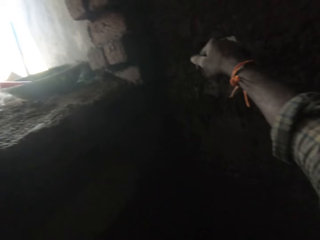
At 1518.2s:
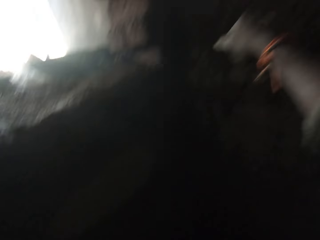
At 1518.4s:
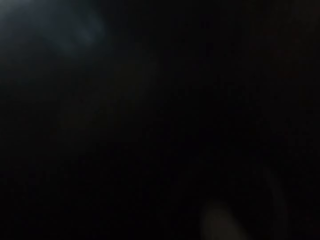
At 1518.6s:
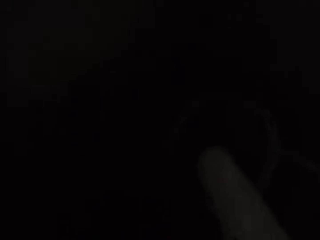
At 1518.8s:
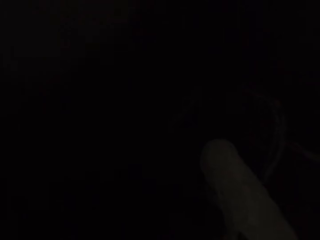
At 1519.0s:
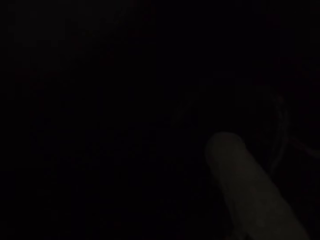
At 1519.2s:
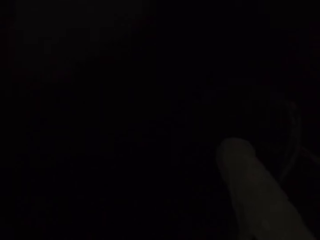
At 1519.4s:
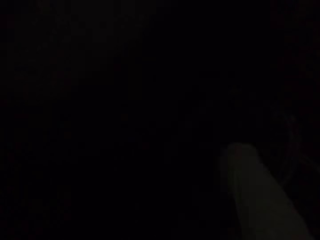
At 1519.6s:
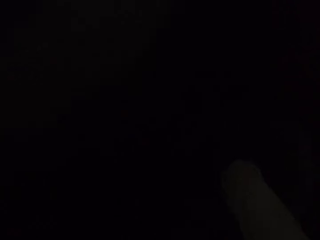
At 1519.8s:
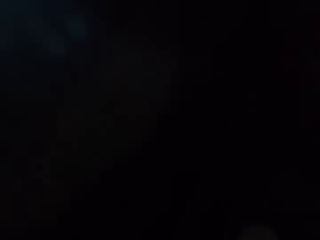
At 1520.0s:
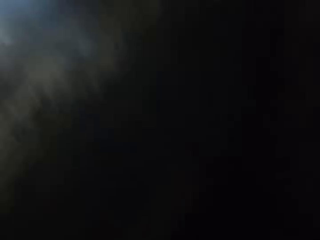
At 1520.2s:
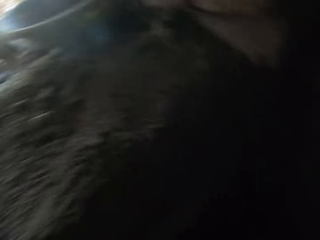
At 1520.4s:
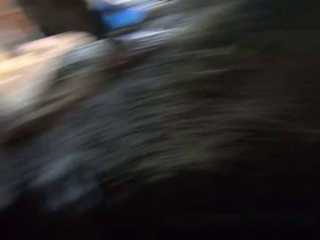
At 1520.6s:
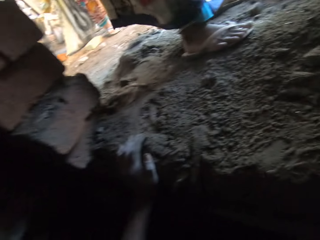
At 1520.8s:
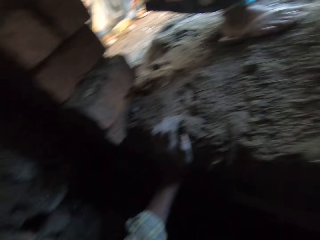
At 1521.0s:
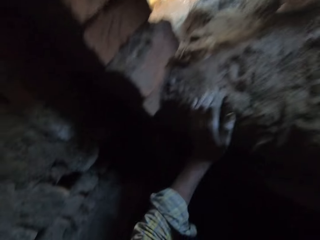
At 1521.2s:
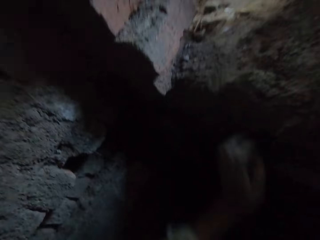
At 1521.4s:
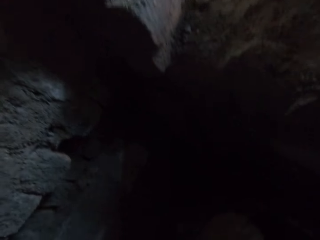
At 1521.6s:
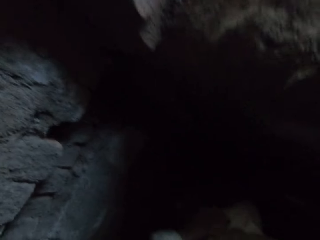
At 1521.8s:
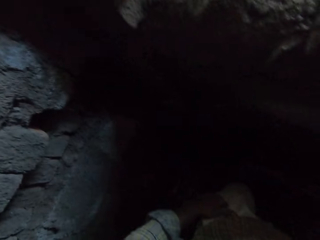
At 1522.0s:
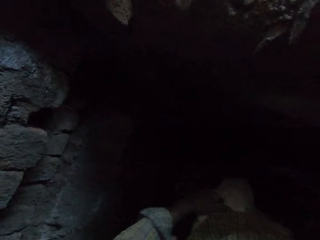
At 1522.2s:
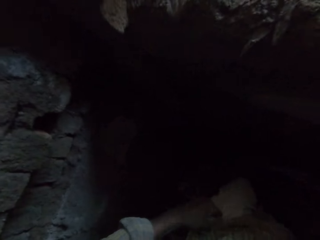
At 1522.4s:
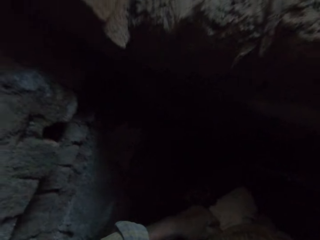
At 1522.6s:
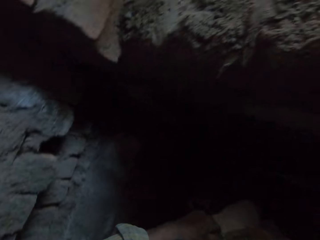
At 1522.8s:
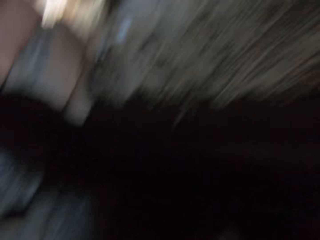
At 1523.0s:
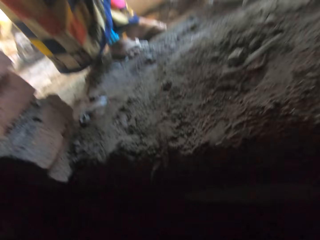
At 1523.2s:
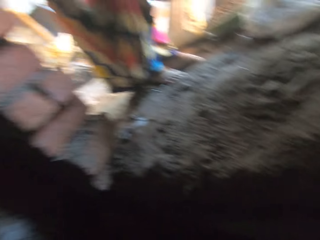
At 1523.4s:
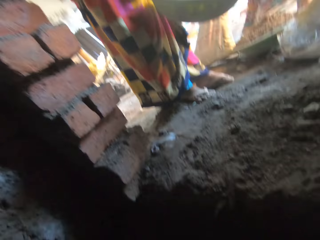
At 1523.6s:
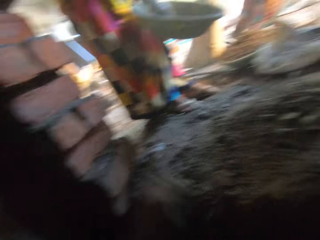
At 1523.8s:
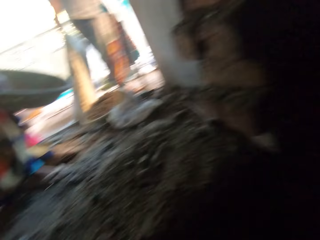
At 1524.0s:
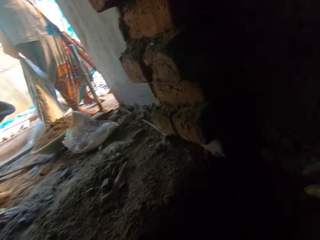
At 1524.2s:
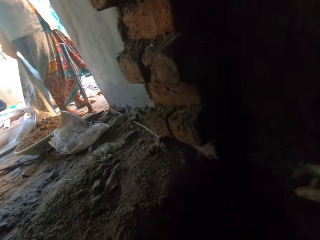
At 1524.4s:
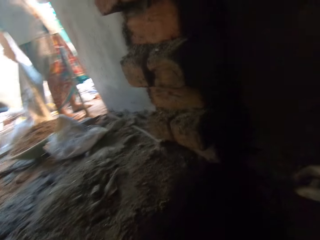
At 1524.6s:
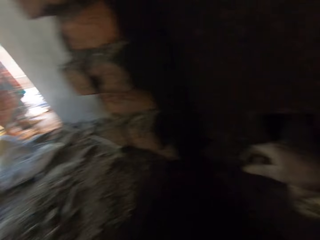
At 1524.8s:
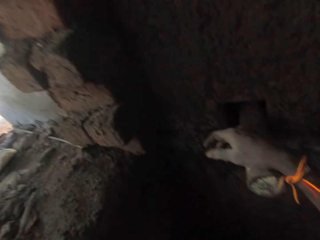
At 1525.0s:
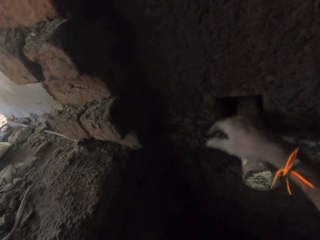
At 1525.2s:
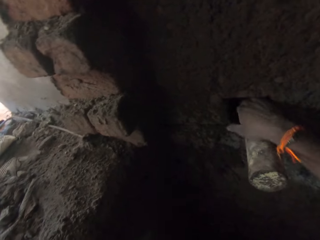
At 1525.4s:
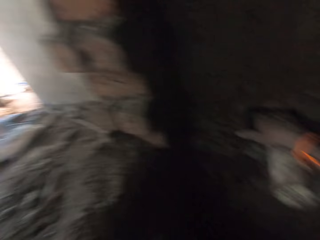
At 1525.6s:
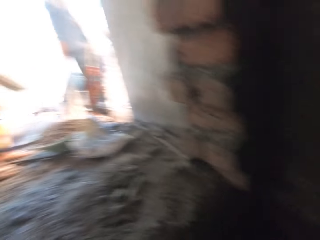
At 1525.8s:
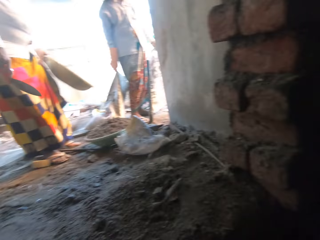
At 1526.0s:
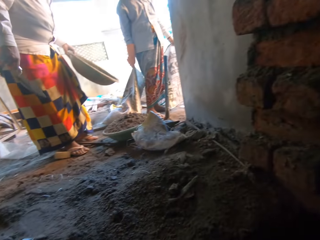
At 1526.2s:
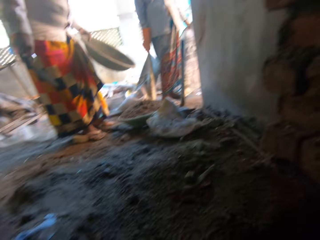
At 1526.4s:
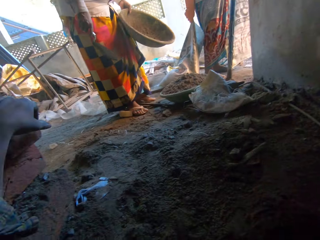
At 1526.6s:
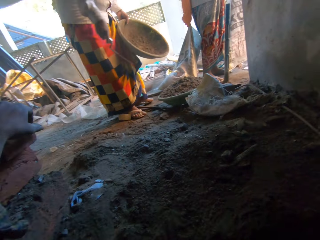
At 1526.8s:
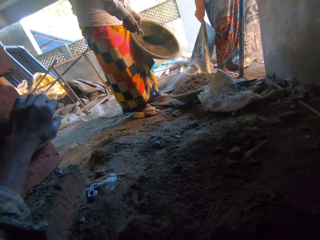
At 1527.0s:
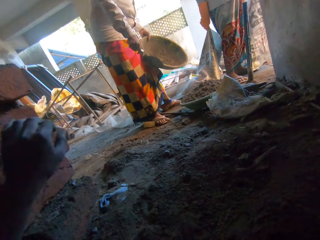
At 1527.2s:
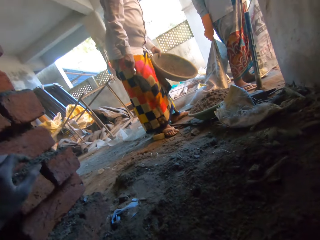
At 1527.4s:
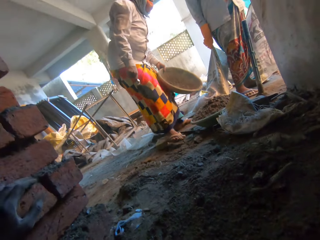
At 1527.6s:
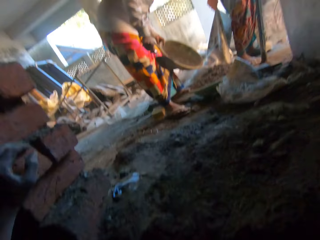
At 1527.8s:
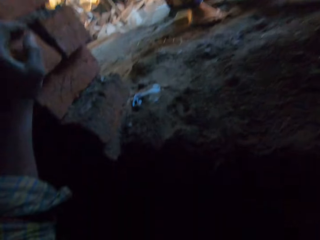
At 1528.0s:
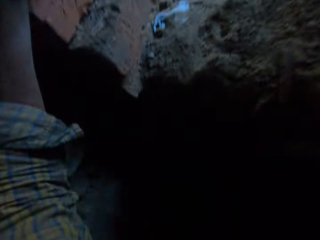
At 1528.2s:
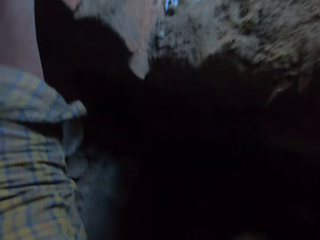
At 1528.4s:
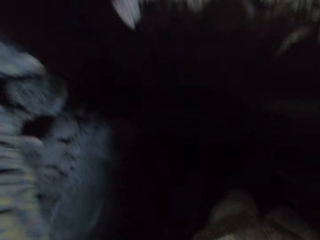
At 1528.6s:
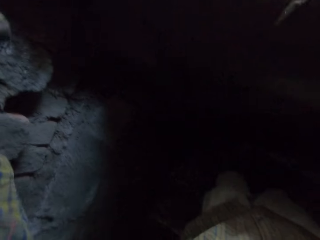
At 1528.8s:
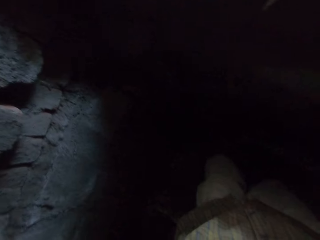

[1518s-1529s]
The camera wearer holds the wall with his right hand. He looks down, holds the wall with both hands, and removes his left hand from the wall. He adjusts his trousers, holds the wall with both hands, and puts his right hand into a hole in the wall. The woman holds the bowl with her left hand. Another woman holds a sack with her left hand. The other woman holds the sack with her right hand. The first woman holds the trowel with her right hand. The first woman converses with the other woman.

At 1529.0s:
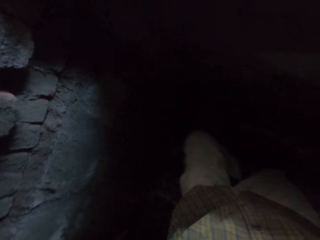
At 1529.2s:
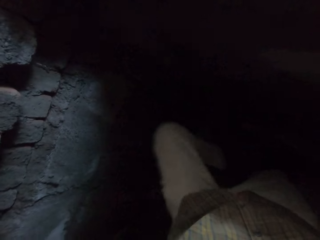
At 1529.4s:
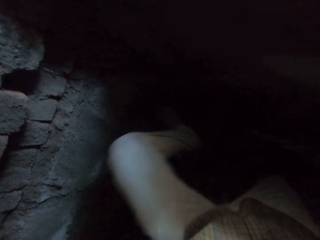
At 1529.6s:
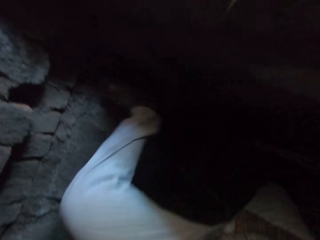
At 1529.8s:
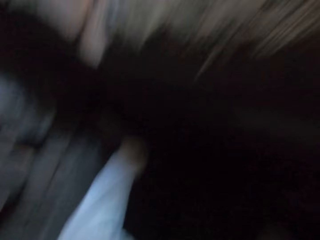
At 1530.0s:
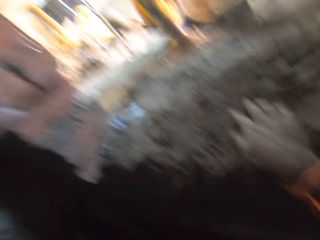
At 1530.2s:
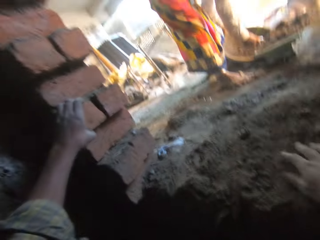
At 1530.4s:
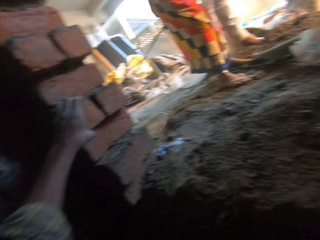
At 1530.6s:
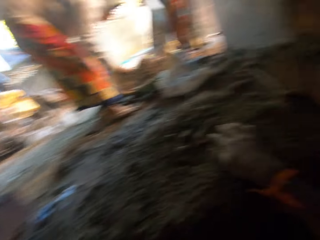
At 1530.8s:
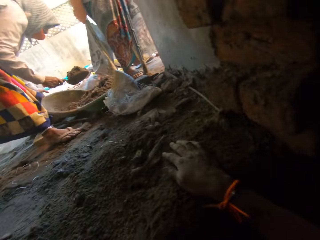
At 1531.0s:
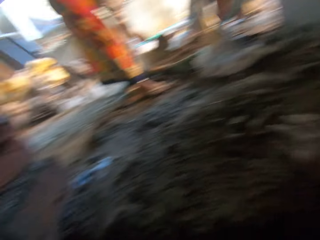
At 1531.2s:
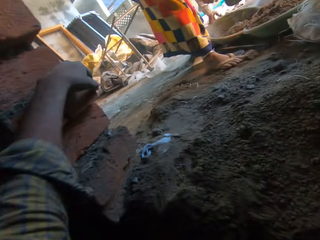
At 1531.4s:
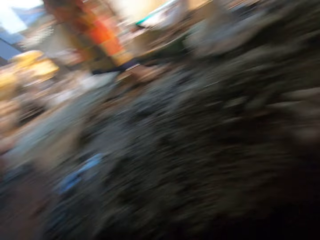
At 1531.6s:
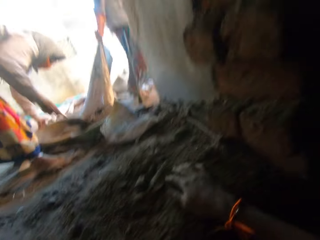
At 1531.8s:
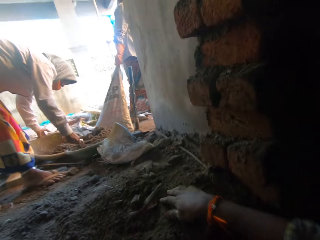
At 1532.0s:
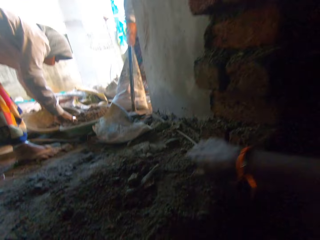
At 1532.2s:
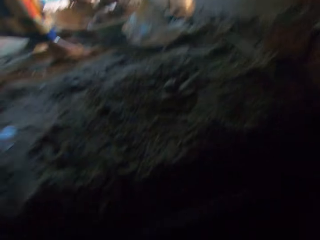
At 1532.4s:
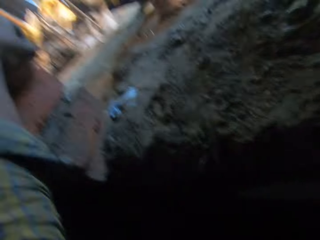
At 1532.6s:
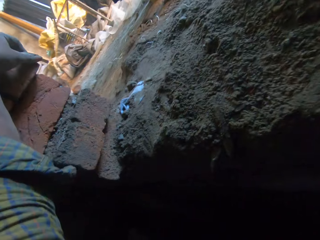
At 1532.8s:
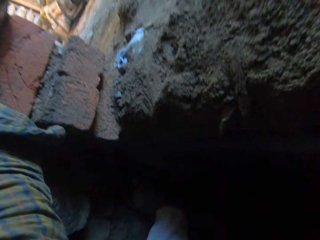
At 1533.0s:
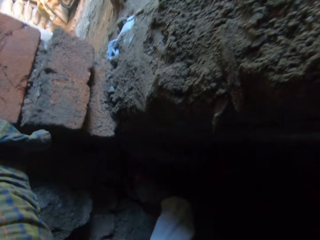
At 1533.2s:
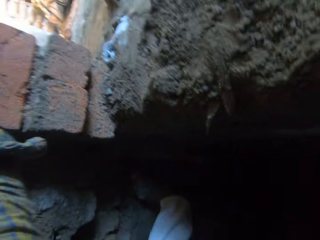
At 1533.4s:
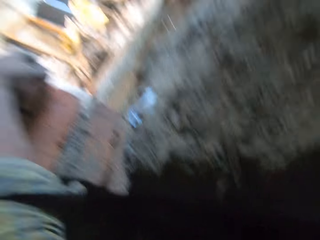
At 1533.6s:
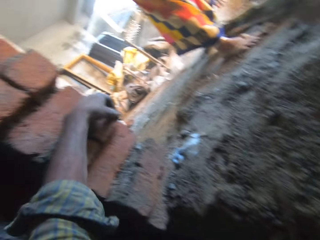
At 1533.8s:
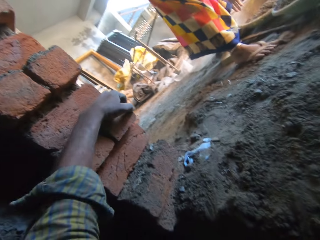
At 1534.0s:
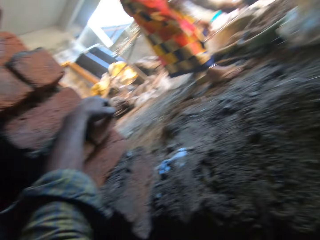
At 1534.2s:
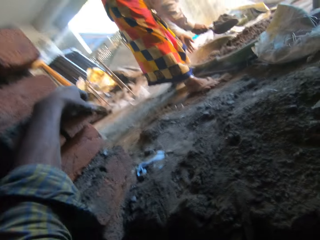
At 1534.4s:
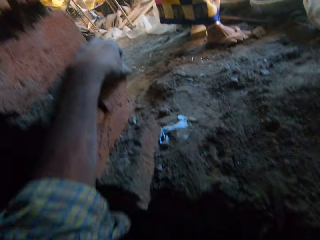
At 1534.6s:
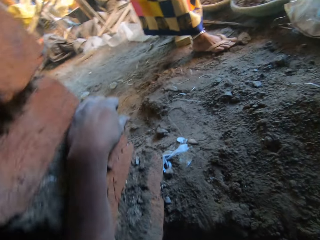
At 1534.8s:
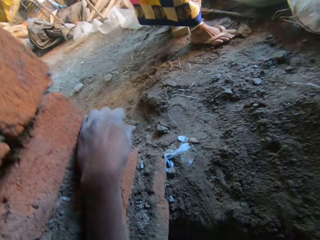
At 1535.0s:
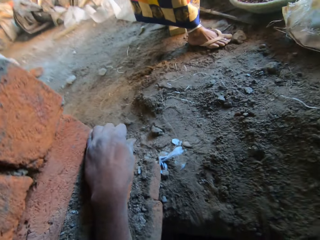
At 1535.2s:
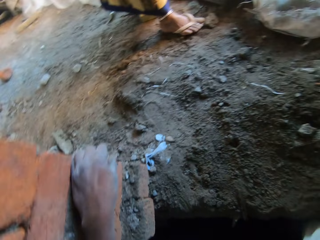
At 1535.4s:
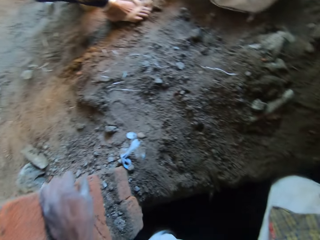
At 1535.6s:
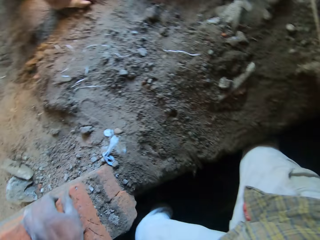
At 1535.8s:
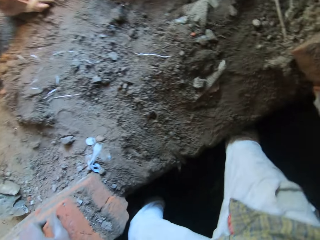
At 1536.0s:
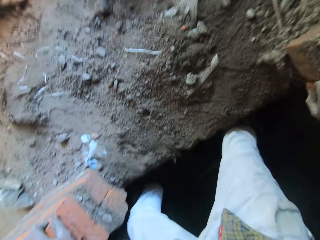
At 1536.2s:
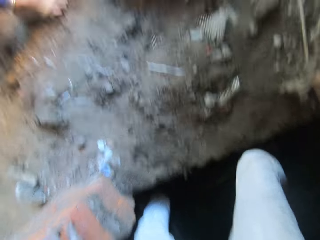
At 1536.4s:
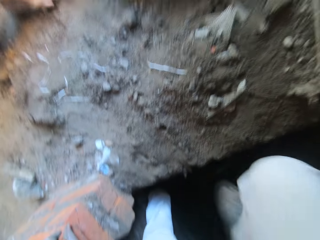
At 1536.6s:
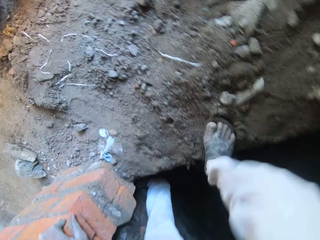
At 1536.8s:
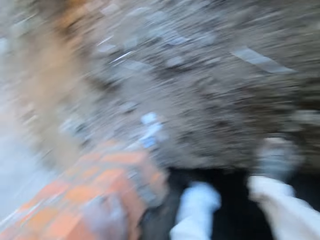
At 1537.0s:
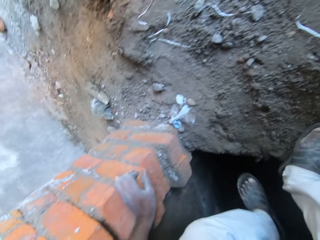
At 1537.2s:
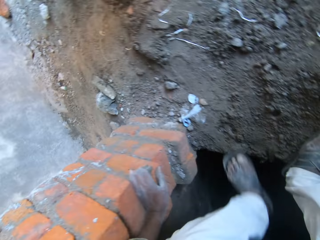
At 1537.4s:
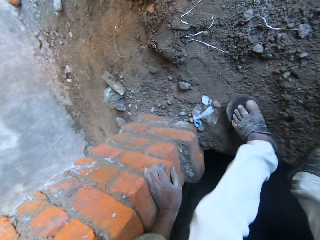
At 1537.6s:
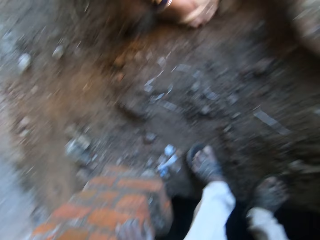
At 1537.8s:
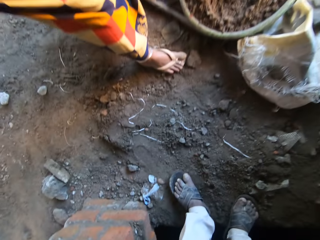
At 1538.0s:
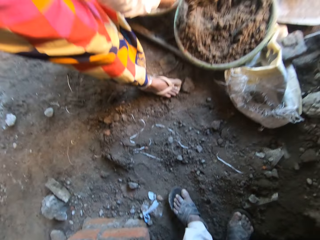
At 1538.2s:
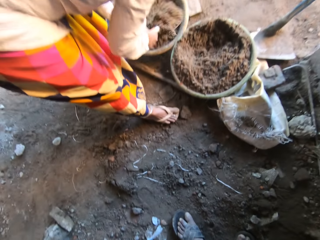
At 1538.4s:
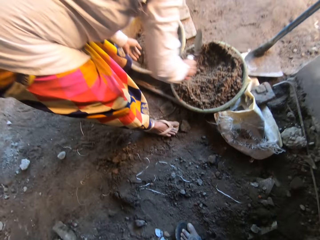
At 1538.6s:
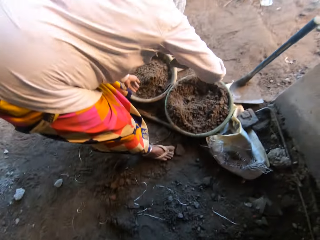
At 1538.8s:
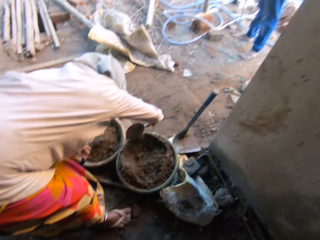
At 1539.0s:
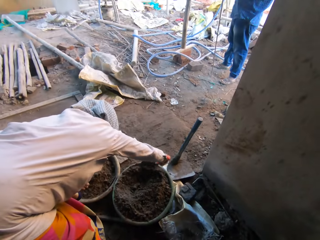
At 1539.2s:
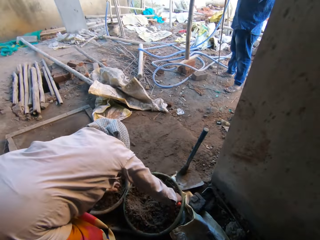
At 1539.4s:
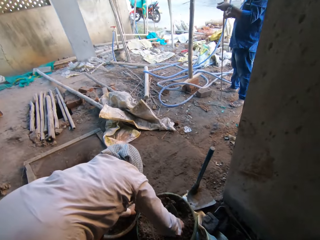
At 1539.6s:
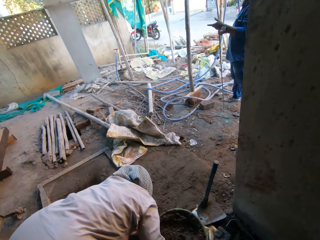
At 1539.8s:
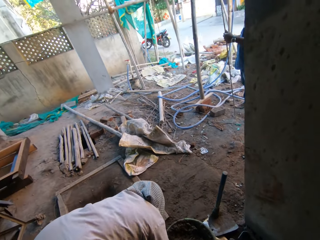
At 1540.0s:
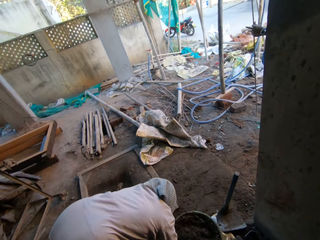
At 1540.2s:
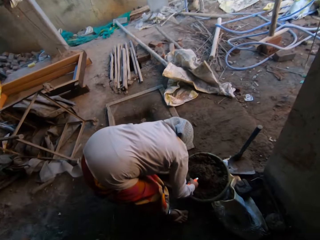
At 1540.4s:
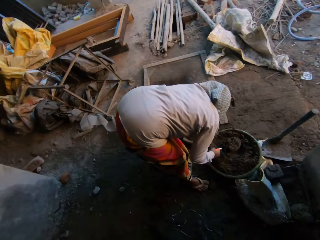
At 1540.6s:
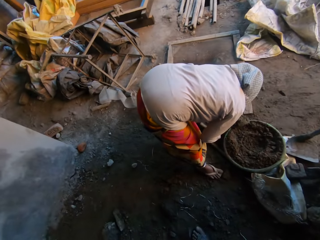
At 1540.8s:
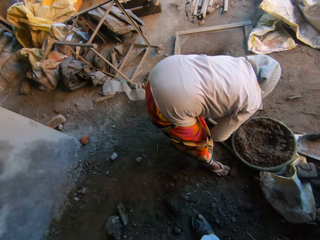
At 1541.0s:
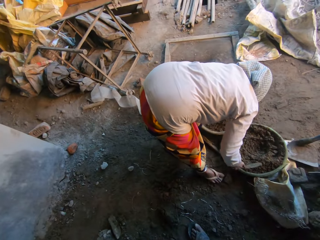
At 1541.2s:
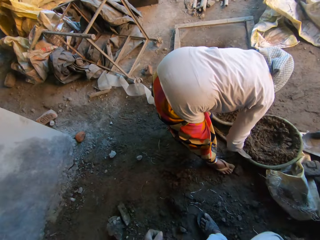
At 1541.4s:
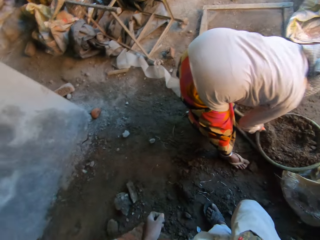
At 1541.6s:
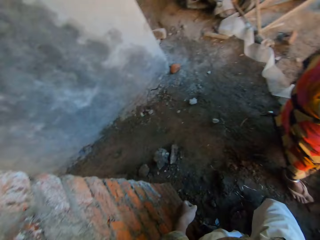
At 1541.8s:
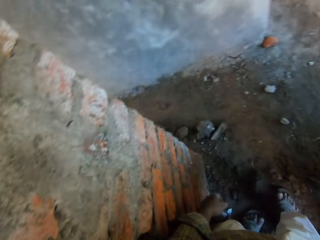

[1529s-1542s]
The camera wearer looks down and steps on the wall. The first woman scoops some sand from the bowl into the bowl in her left hand with the trowel in her right hand. The camera wearer steps out of the pit. He holds the wall with both hands. The other woman drags the sack on the ground with her right hand. The camera wearer steps on the surface with his feet. The first woman scoops some sand from the bowl into the bowl with the trowel in her right hand. The camera wearer looks at the first woman. A man holds a metal rod with his hands.
